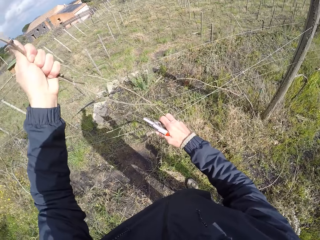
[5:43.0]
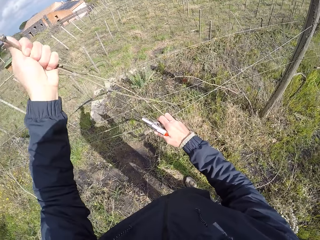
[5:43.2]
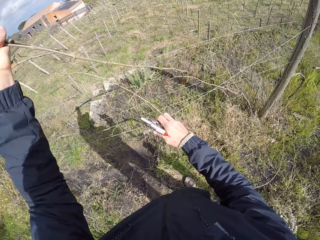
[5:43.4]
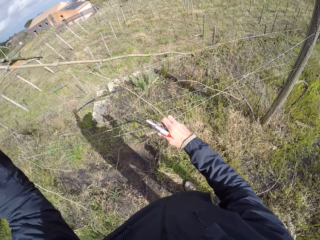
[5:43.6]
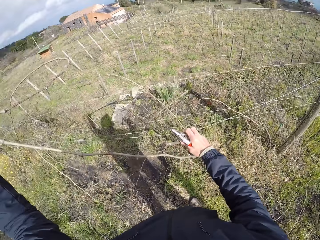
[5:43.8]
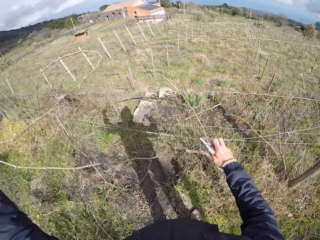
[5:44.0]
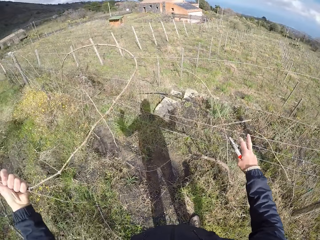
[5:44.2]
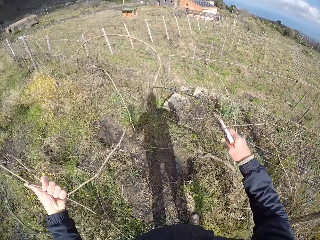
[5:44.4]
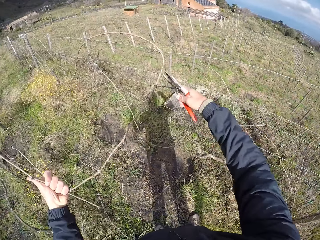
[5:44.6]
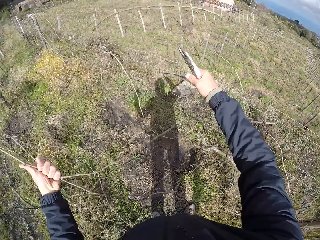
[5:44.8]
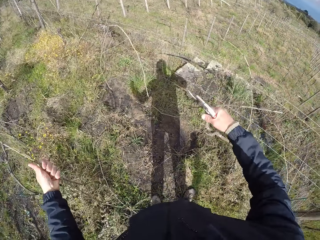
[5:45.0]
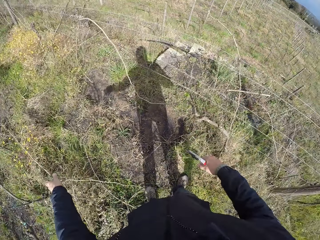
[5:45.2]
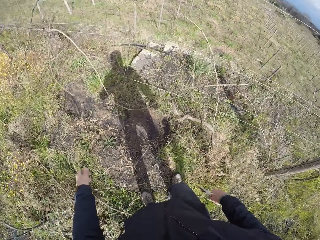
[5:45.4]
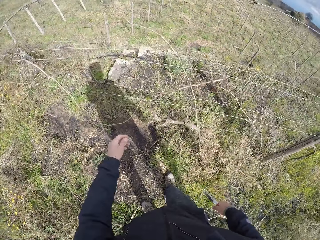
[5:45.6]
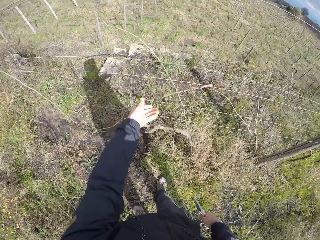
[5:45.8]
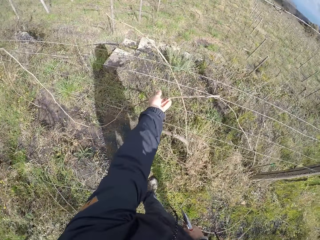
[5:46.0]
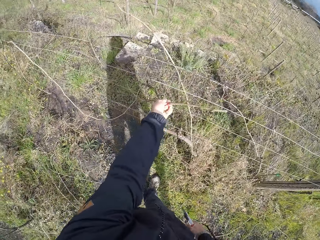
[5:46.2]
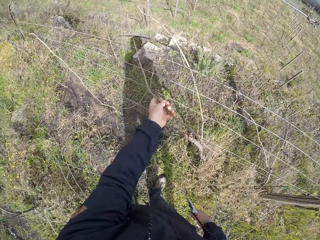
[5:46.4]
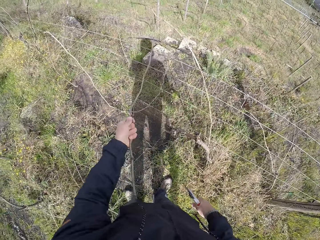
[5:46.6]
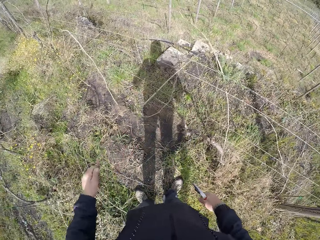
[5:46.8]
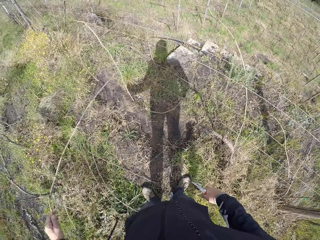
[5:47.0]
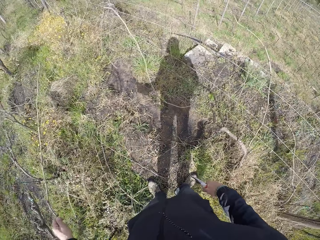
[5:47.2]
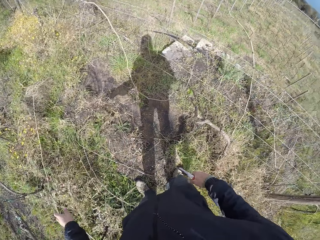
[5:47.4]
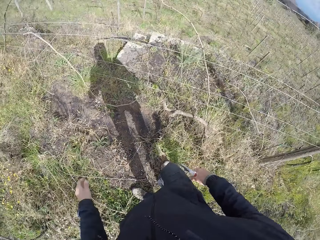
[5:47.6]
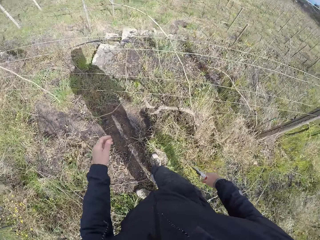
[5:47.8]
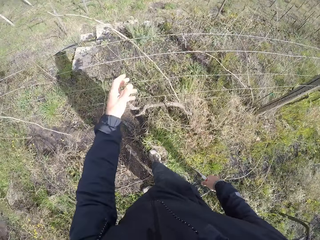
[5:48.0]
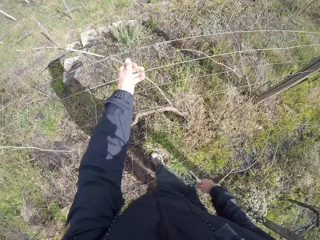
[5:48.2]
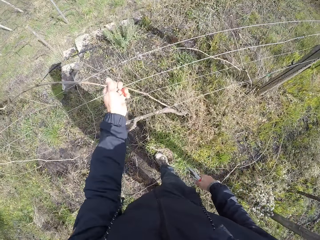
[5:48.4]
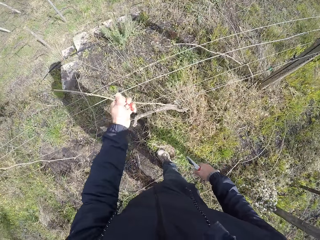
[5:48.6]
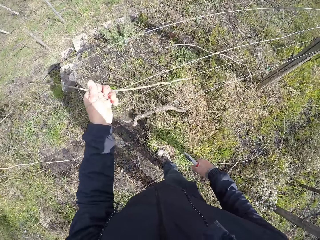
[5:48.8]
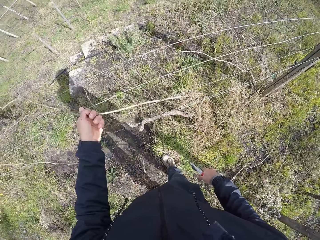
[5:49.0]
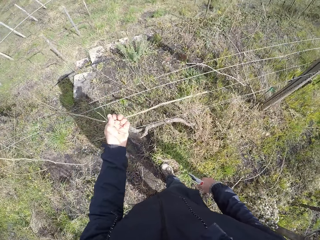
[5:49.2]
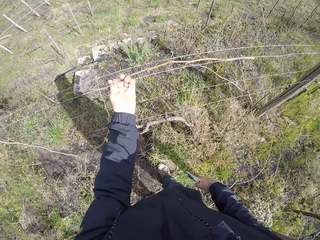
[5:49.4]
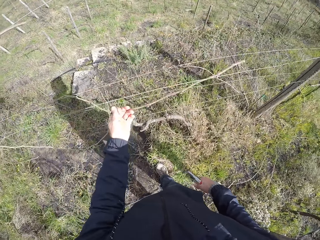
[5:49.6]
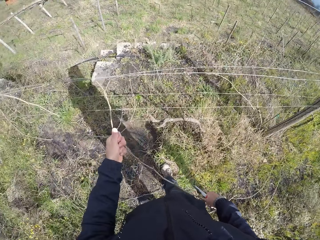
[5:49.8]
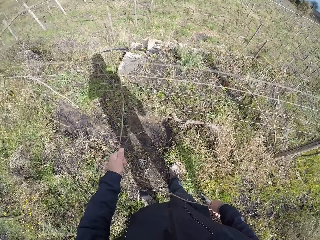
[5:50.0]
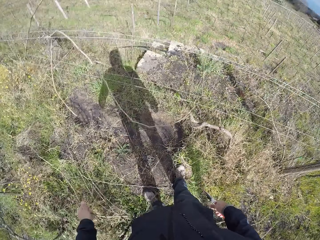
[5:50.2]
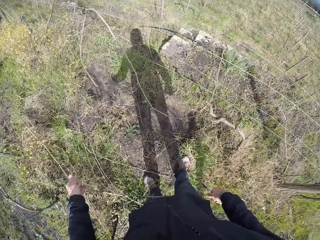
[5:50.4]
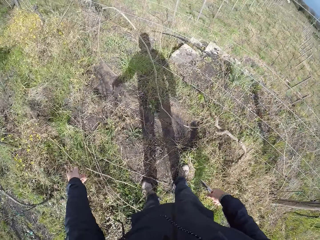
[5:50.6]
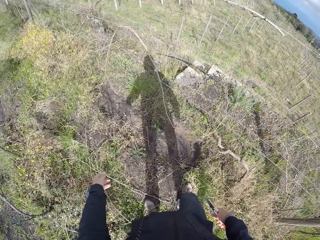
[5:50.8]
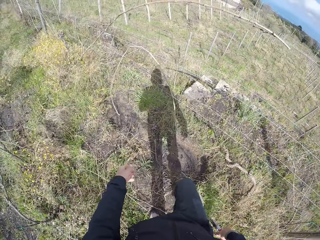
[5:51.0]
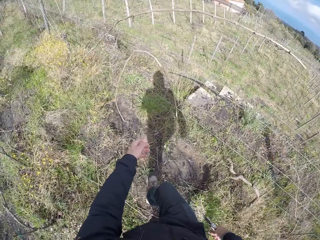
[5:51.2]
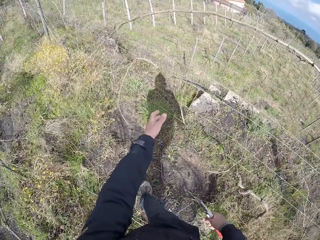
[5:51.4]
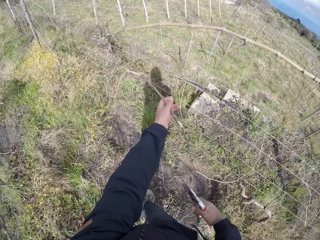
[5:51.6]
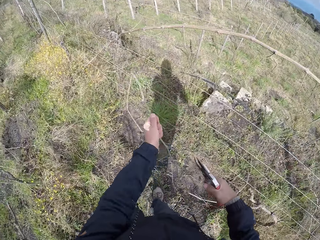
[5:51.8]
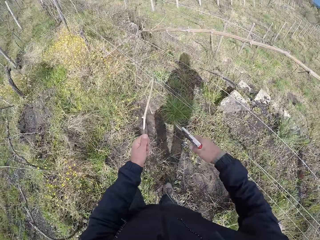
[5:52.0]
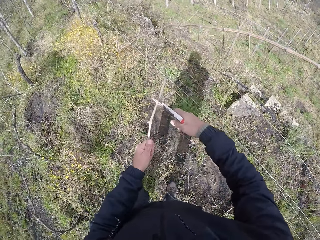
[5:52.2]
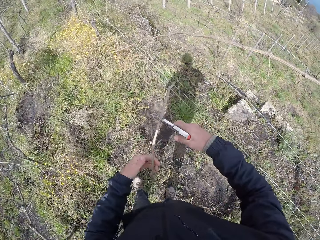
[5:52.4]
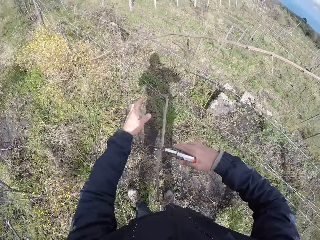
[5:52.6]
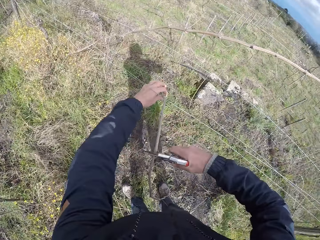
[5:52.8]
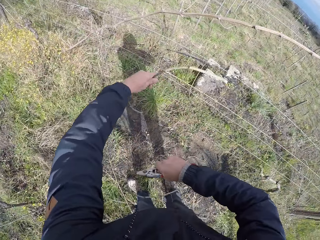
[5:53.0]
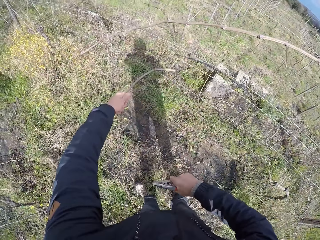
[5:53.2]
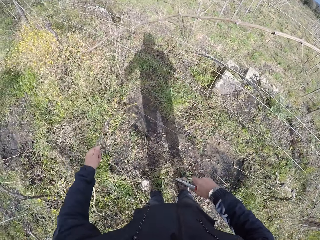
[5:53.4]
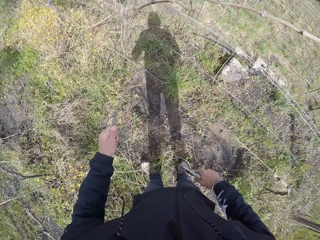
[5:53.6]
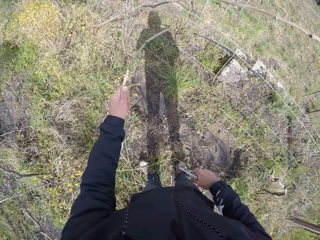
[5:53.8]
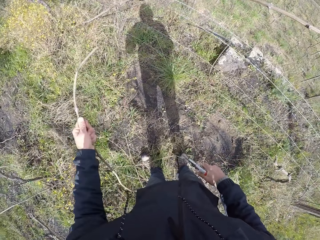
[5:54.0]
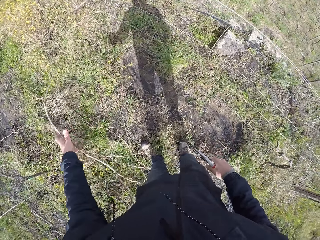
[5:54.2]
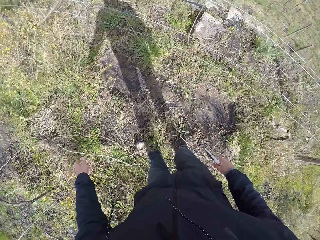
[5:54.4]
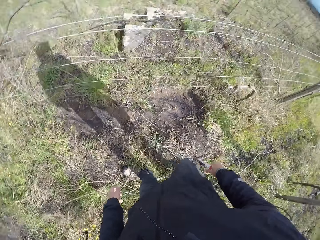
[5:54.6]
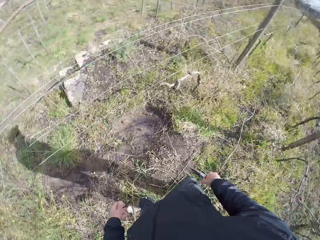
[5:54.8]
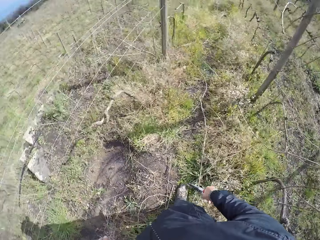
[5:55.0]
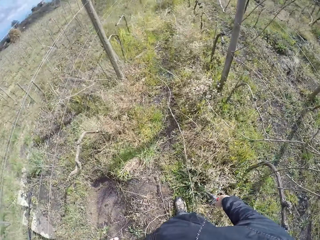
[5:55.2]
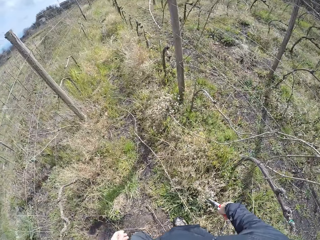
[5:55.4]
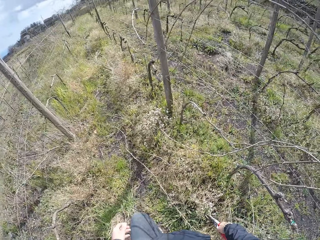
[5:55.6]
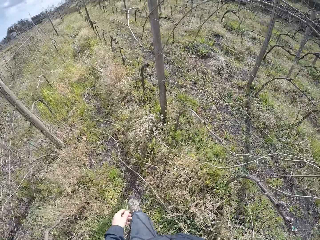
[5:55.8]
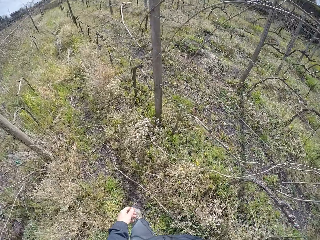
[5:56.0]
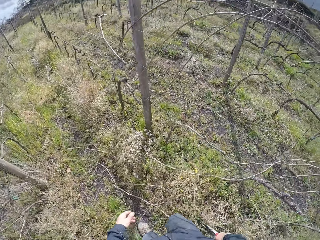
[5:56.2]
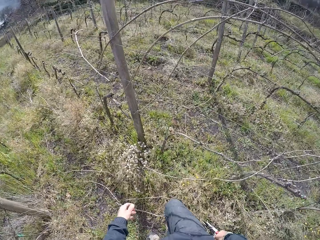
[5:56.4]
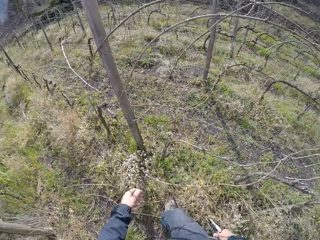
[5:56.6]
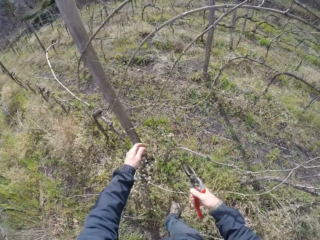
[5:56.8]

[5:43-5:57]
The camera wearer throws a branch down. He pulls the branch. He throws the branch down. He cuts the twig with the plier in his right hand. He drops the twig on the field with his left hand. He walks around.

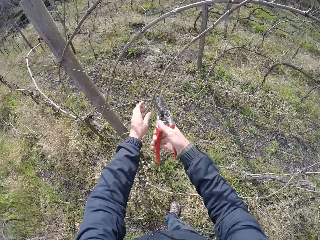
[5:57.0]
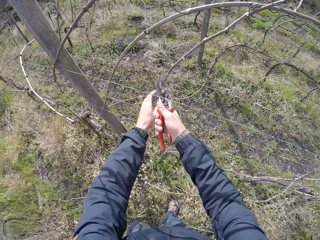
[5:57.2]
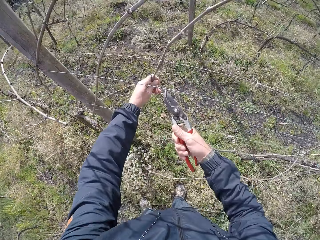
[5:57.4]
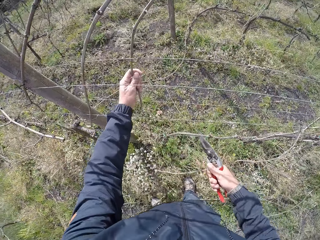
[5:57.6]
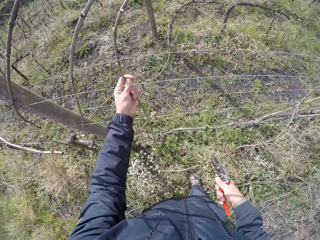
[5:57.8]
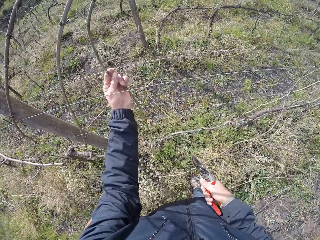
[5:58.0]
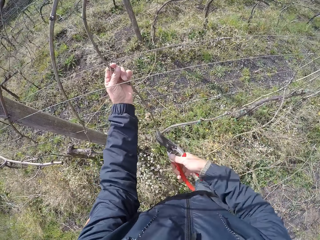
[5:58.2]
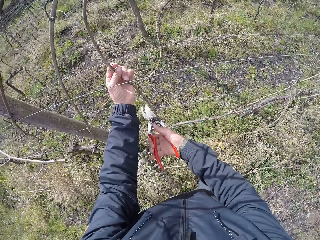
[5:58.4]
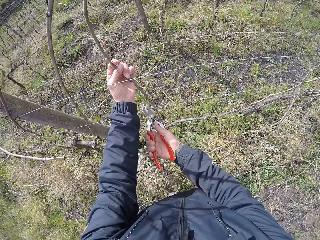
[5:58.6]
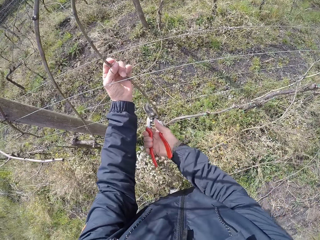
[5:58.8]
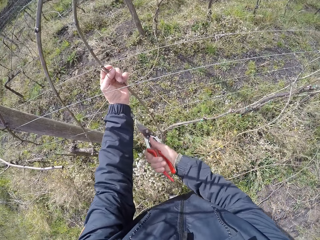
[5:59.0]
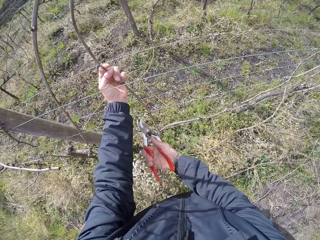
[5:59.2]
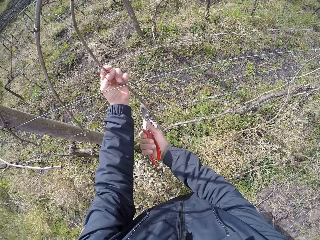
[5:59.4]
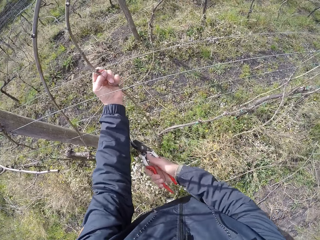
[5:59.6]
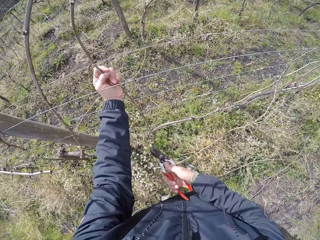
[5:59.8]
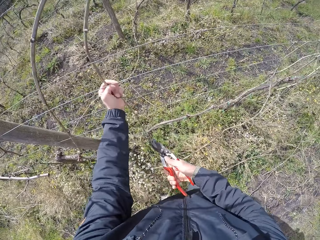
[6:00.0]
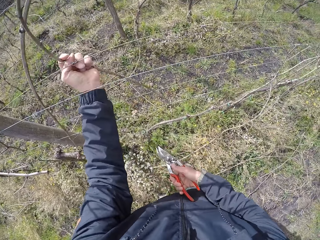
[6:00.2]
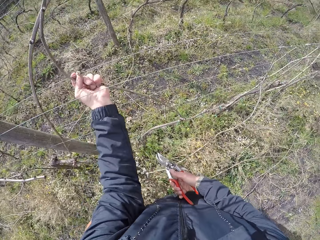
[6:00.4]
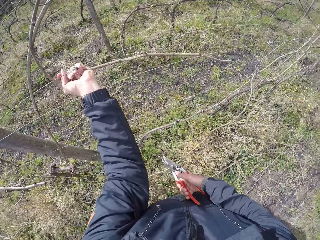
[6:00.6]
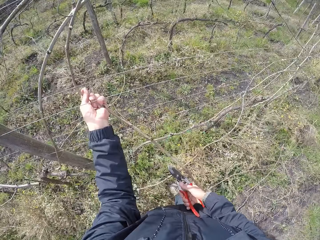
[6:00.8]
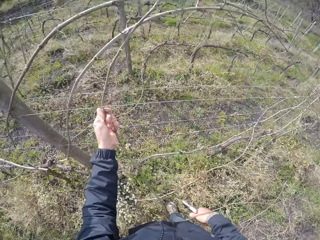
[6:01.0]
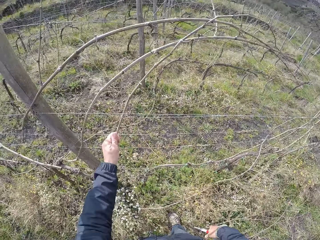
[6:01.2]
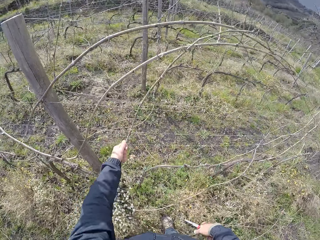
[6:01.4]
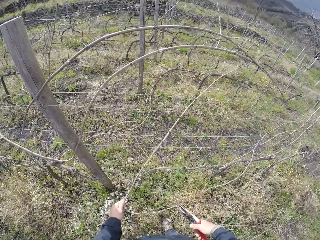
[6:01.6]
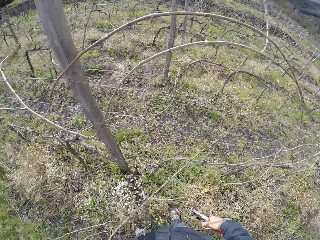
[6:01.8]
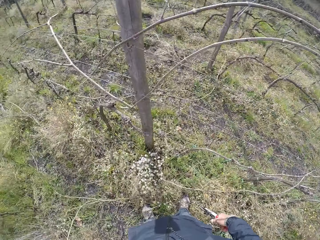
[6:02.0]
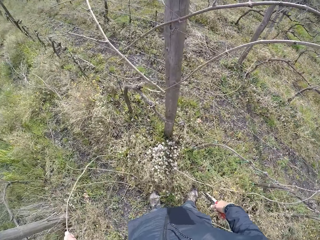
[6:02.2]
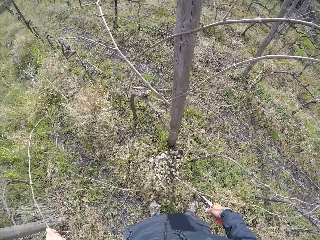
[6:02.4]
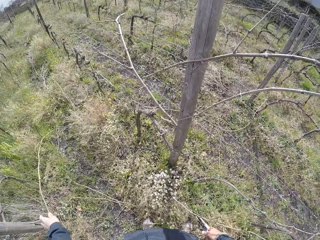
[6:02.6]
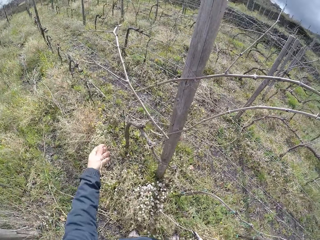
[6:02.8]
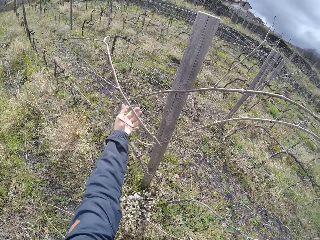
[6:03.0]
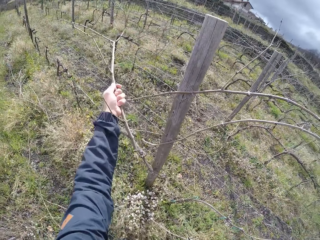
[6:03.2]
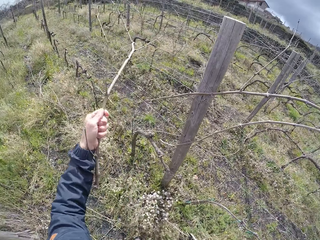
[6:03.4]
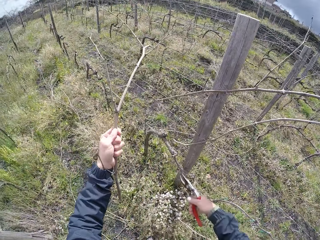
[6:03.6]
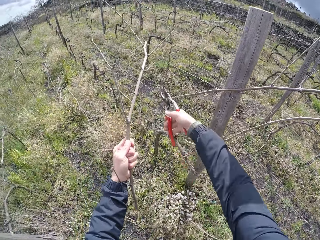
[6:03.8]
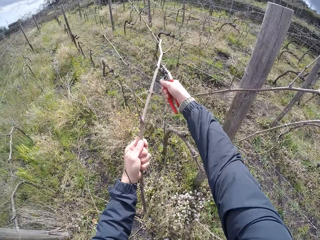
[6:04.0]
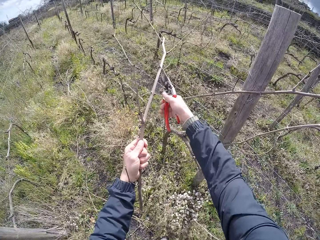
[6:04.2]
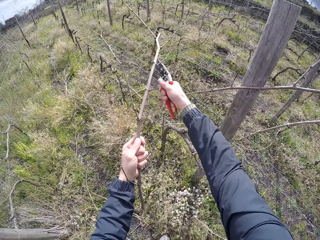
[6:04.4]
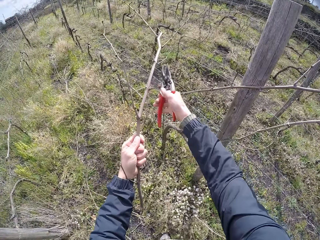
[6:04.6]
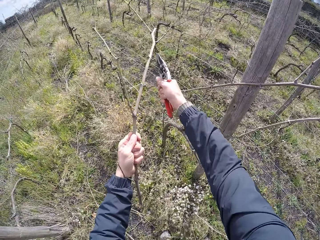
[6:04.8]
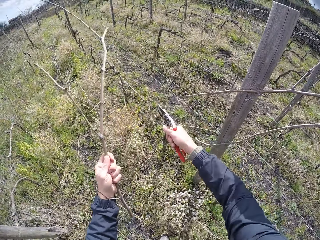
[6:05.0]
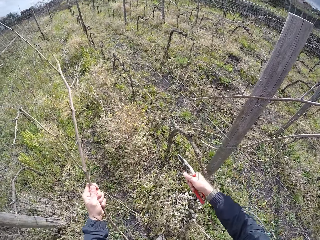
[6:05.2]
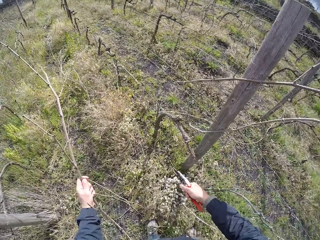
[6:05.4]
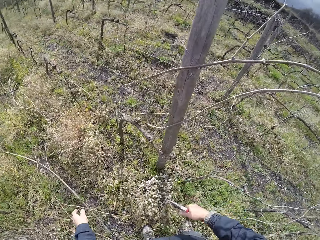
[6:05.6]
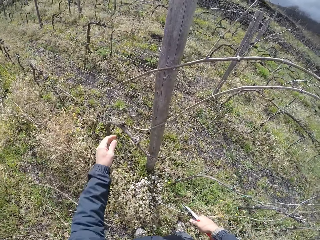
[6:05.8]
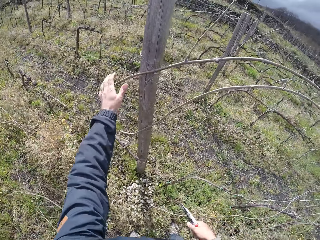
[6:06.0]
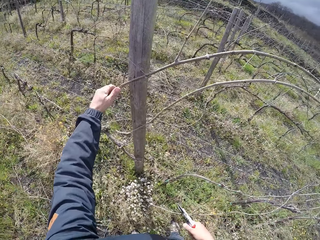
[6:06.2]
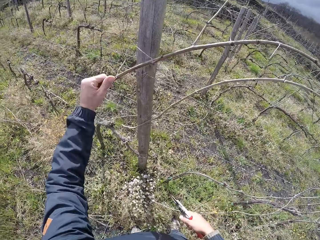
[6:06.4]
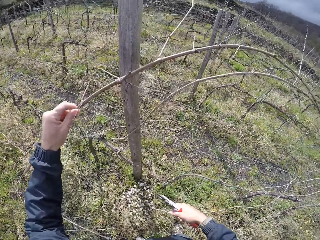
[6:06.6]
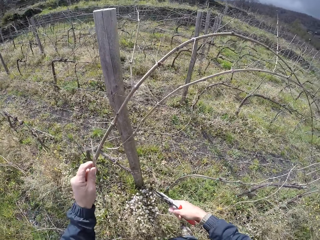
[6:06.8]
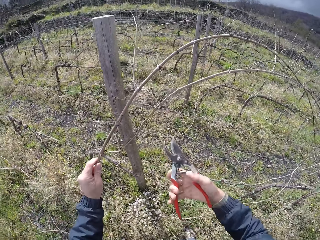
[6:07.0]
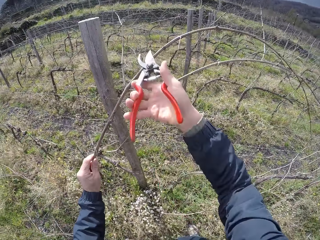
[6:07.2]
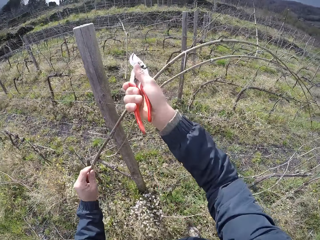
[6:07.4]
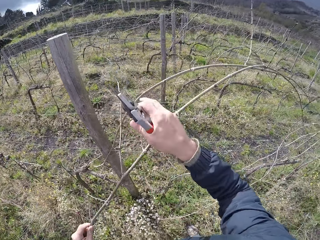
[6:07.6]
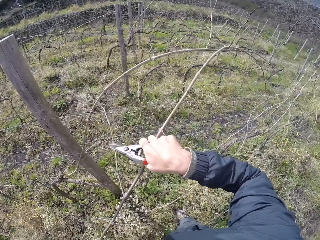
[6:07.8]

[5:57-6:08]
The camera wearer cuts a twig with the plier in his left hand. He pulls off the twig with his left hand. He drops the twig on the field with his left hand. He cuts the twig with the plier in his right hand. He drops the twig on the field with his left hand. He holds the twig with his left hand. He cuts the twig with the plier in his right hand.
